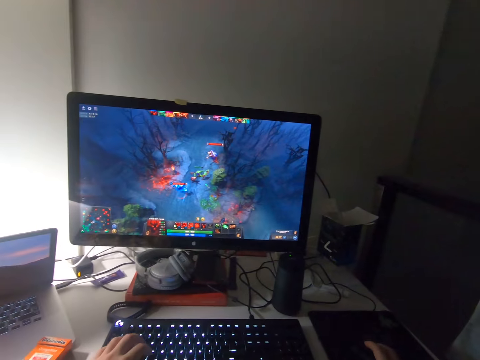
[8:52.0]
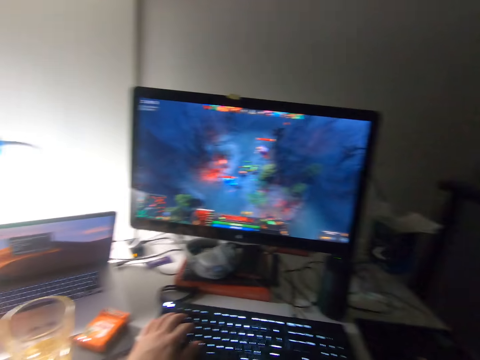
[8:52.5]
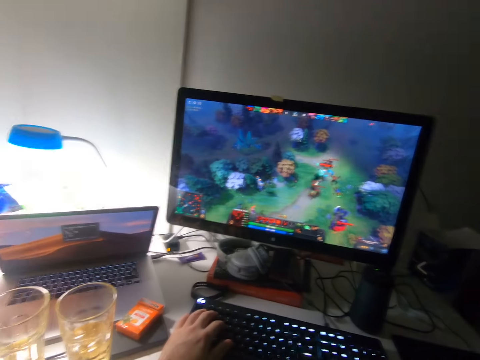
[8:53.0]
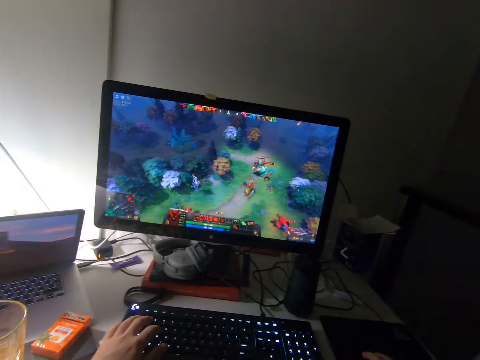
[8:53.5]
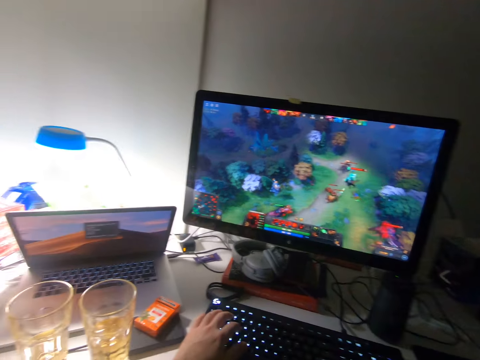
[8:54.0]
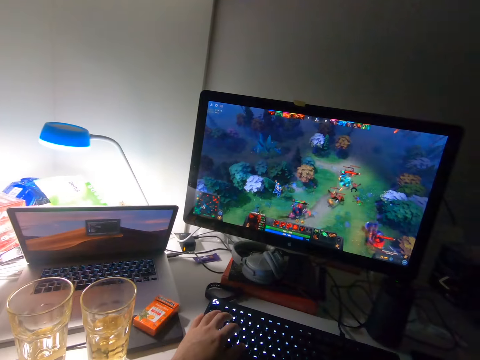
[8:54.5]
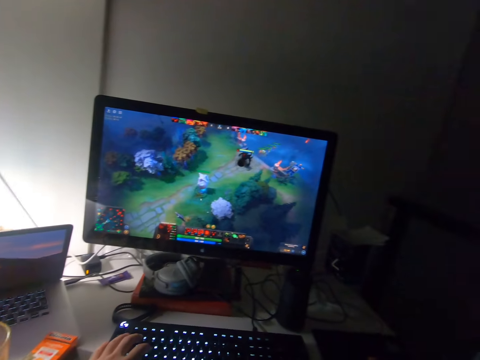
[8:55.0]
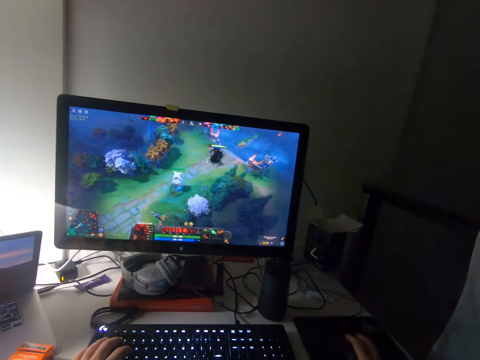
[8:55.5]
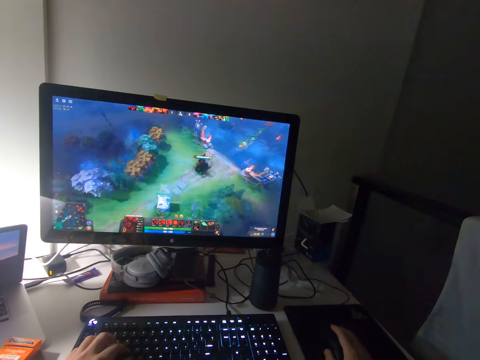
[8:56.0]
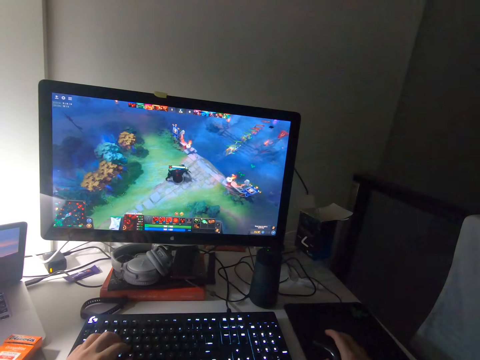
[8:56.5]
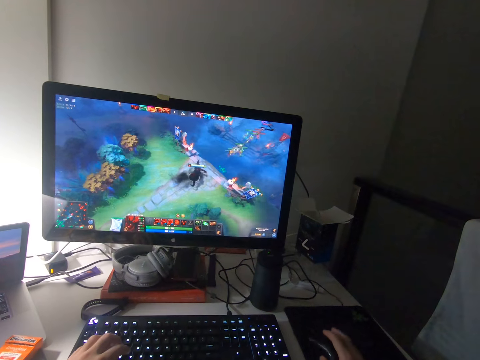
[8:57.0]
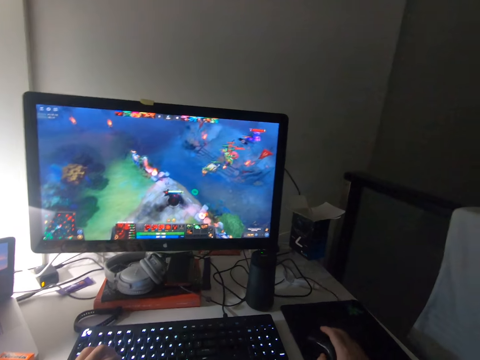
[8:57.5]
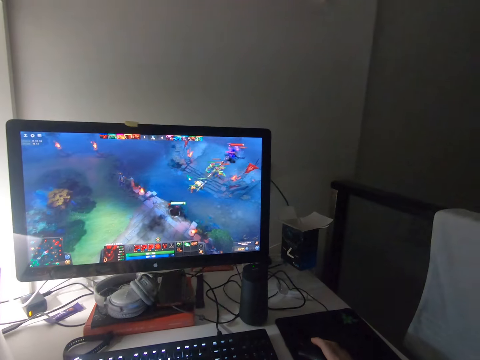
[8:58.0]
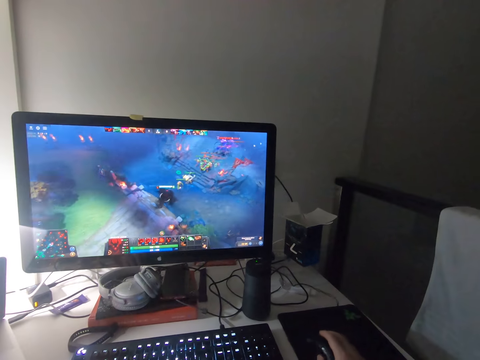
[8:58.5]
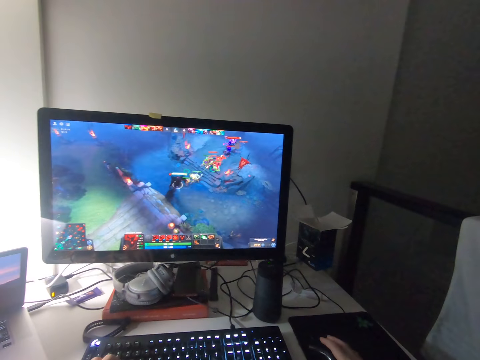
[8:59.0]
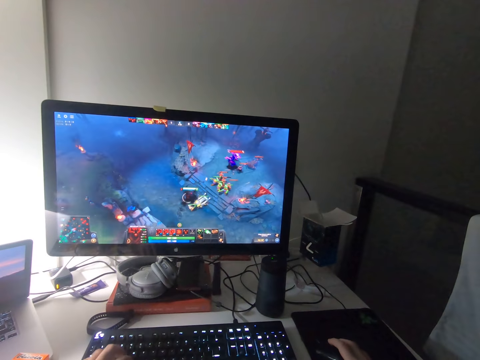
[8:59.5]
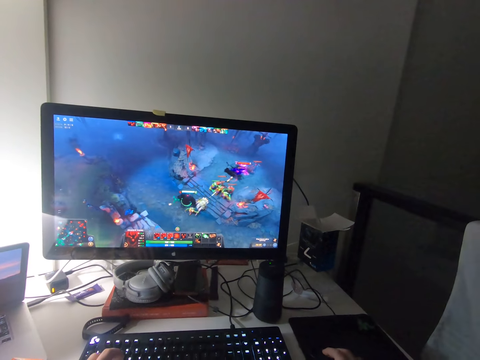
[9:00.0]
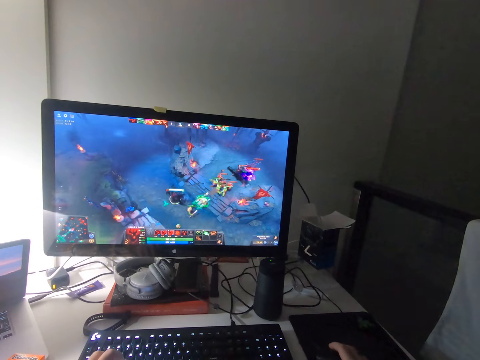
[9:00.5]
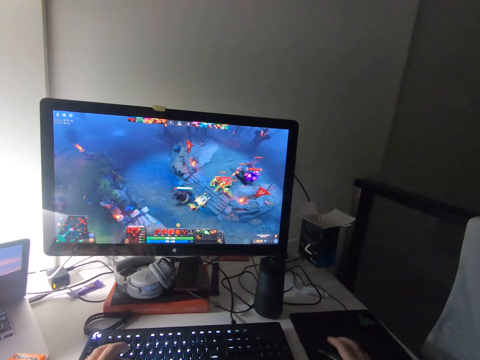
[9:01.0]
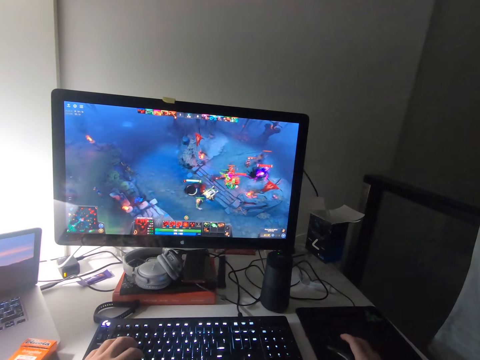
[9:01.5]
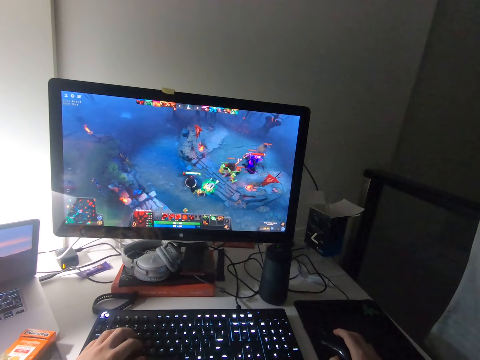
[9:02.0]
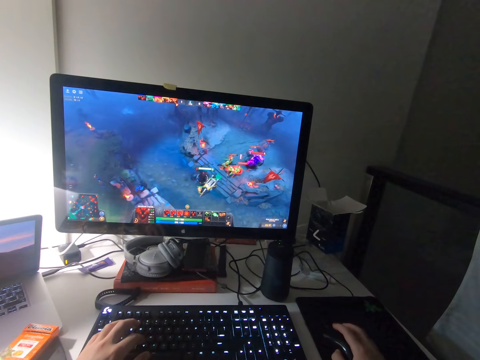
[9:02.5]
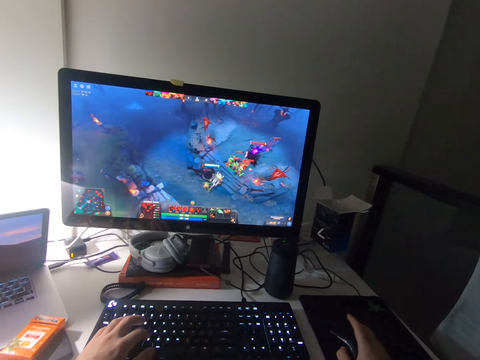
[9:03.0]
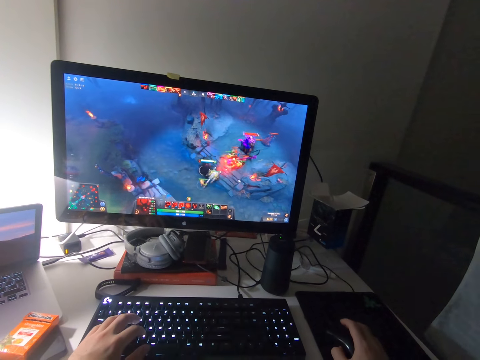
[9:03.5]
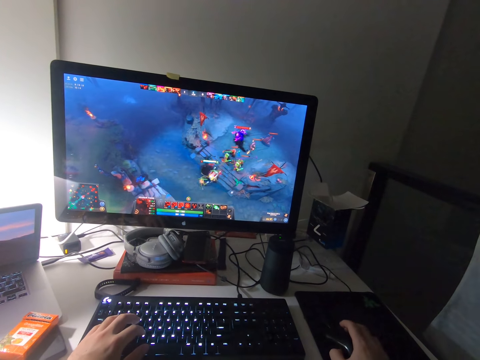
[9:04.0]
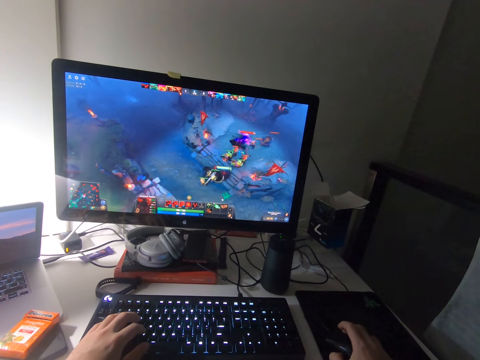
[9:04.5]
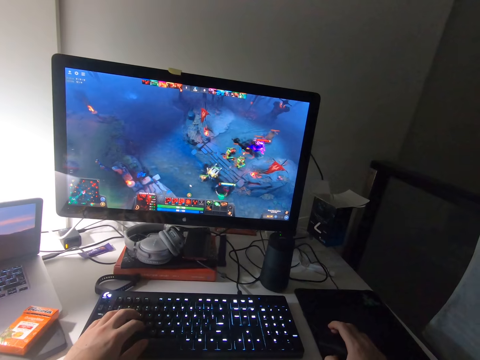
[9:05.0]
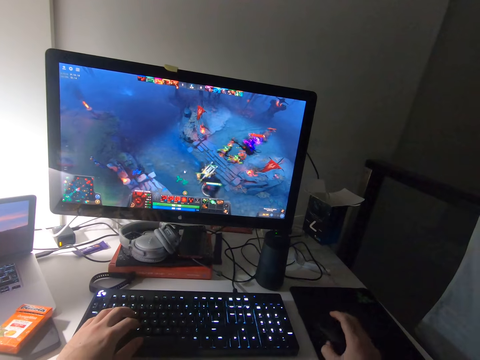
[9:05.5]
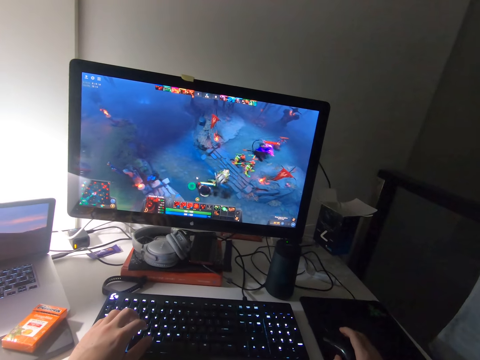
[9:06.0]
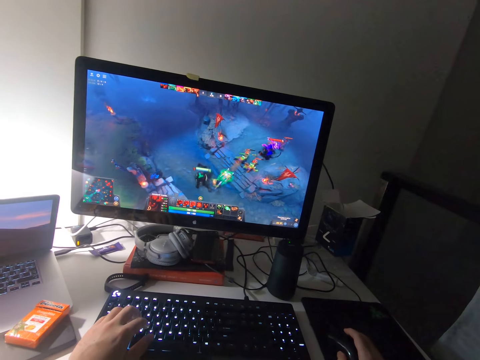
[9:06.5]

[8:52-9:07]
The camera wearer stares at the monitor. They play a video game. They click on the keyboard. They play the video game.

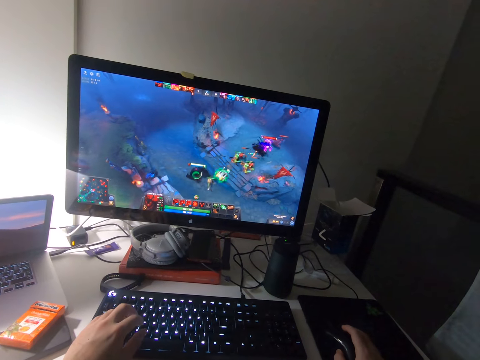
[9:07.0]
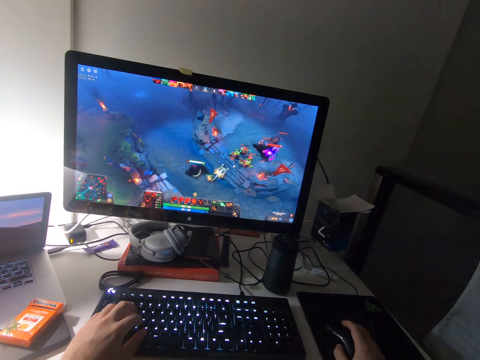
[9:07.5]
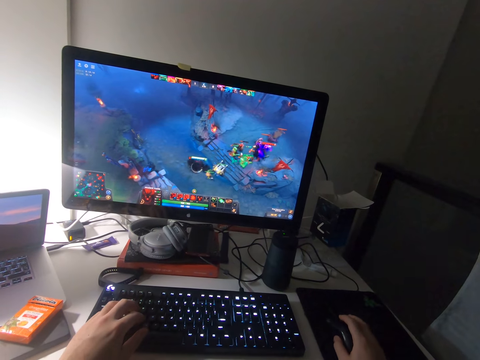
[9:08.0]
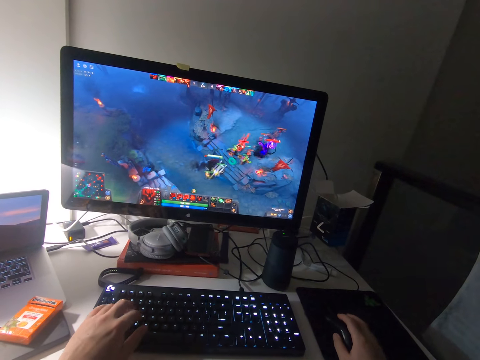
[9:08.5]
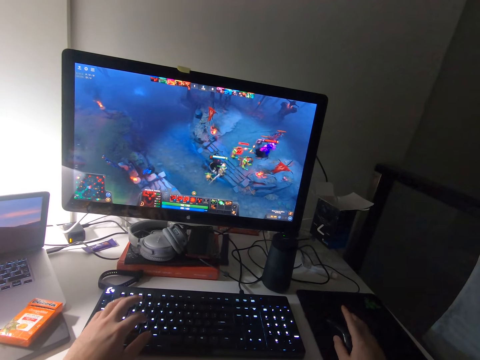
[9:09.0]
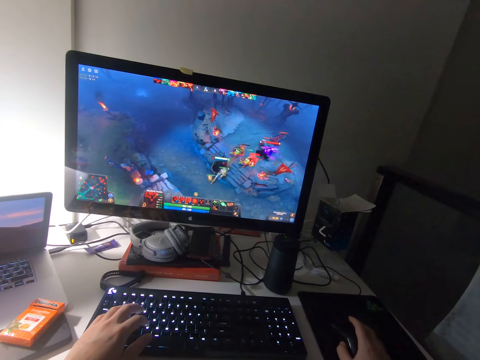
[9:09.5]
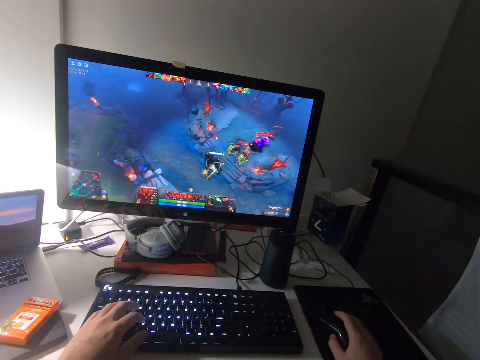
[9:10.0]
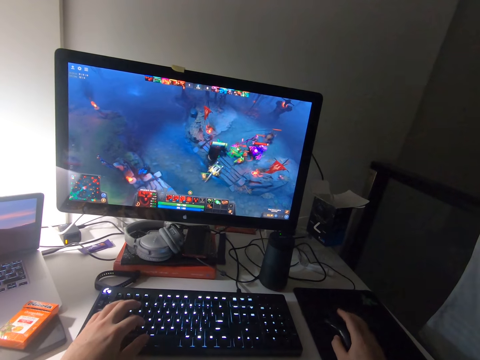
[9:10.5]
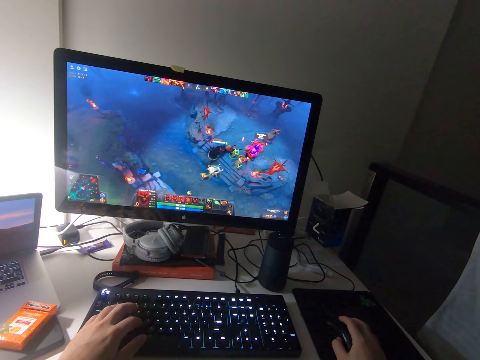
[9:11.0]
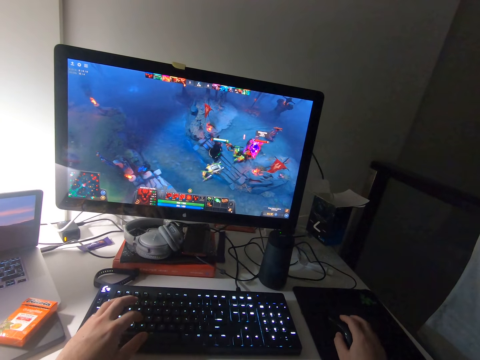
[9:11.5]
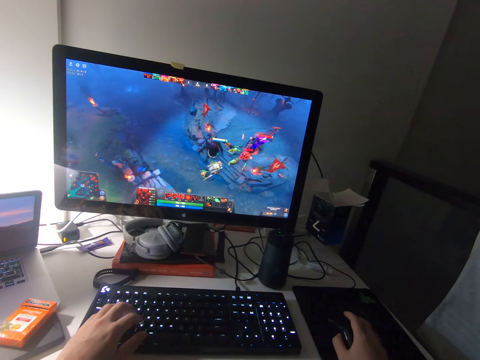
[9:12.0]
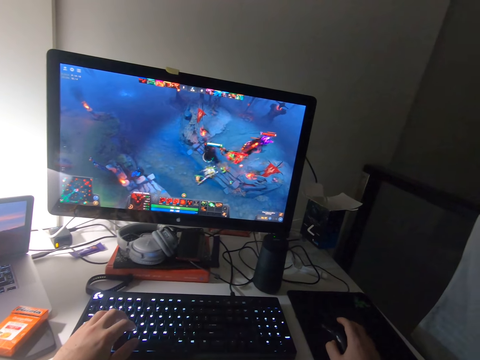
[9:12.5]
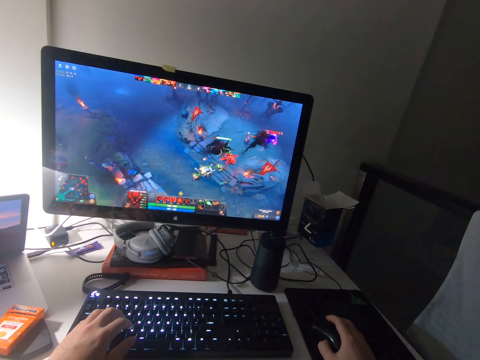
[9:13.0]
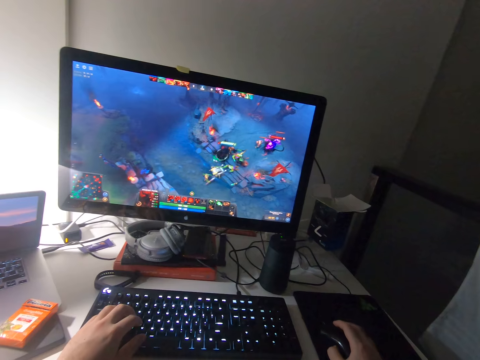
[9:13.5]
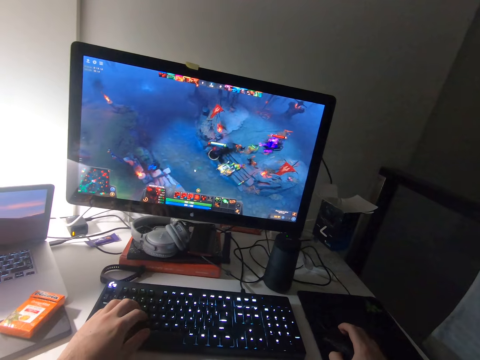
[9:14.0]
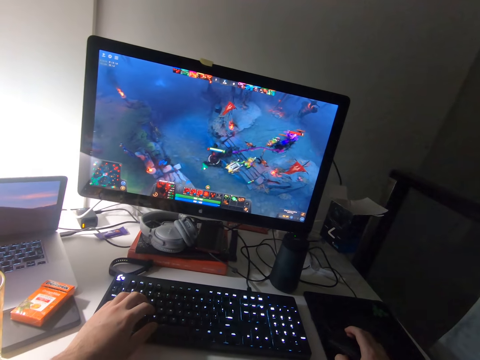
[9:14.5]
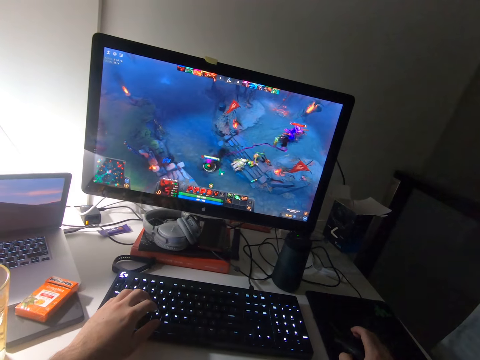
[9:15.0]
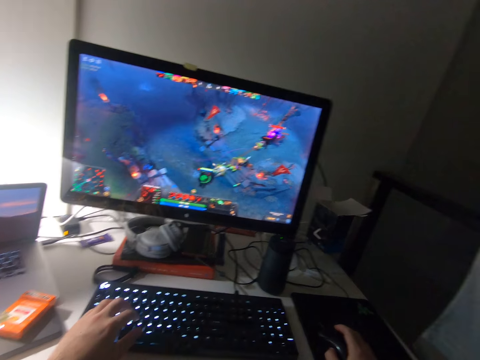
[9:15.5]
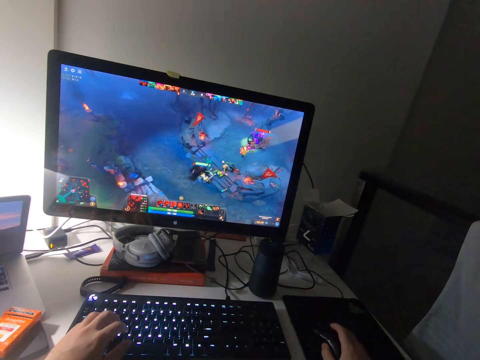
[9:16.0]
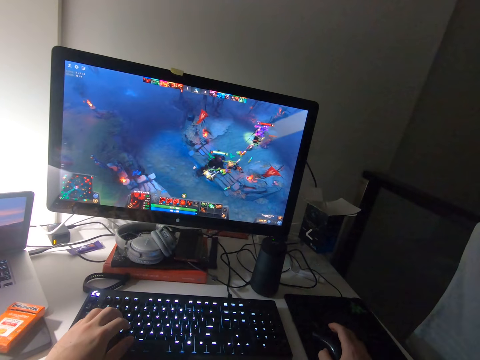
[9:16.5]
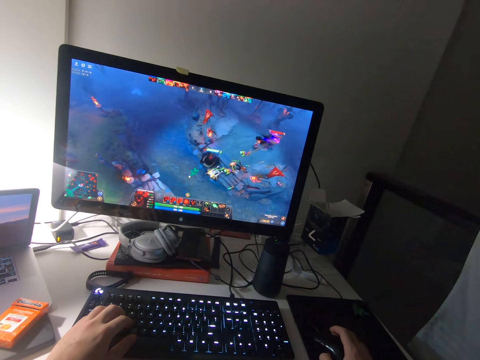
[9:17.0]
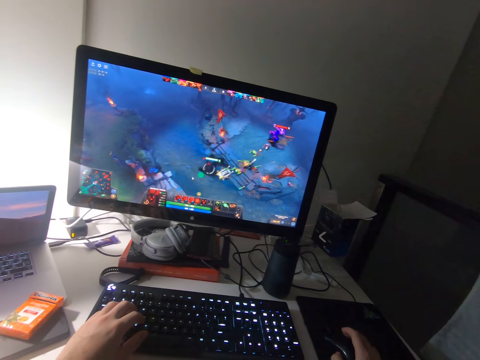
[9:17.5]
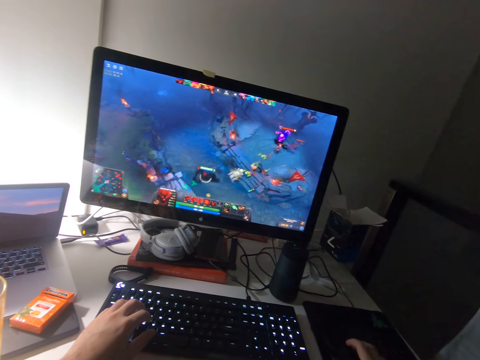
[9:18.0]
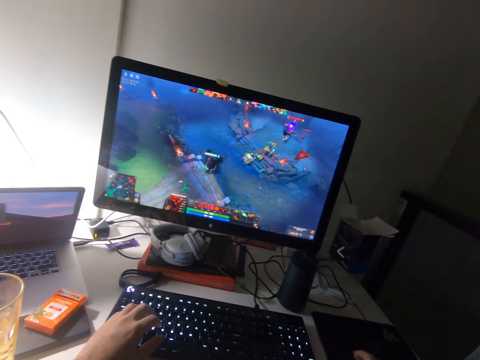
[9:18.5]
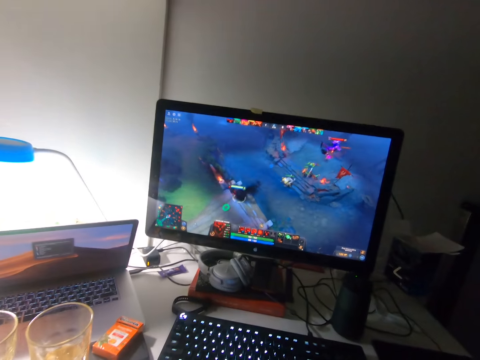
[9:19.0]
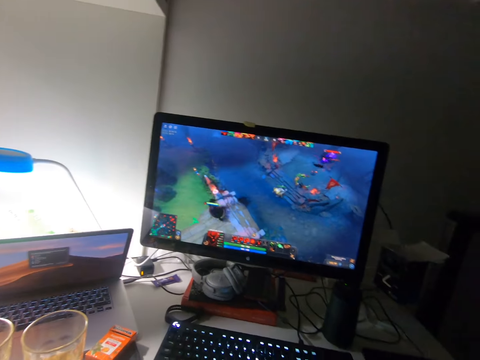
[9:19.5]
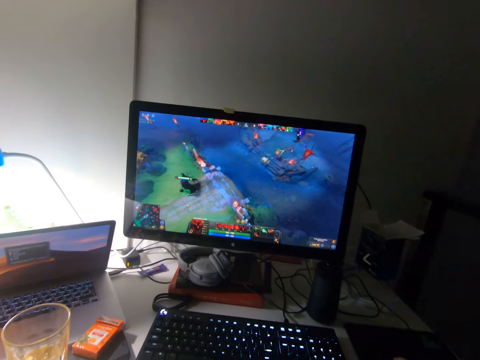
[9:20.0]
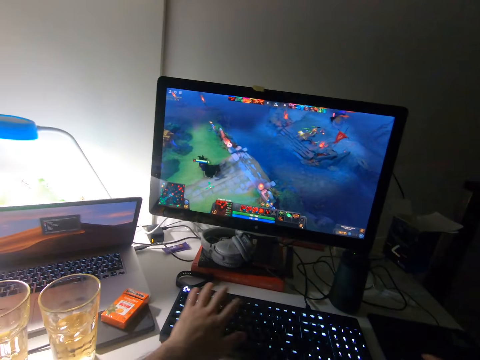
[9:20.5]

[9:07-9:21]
The camera wearer clicks on the keyboard. They play a video game. They move their hand on the keyboard.
